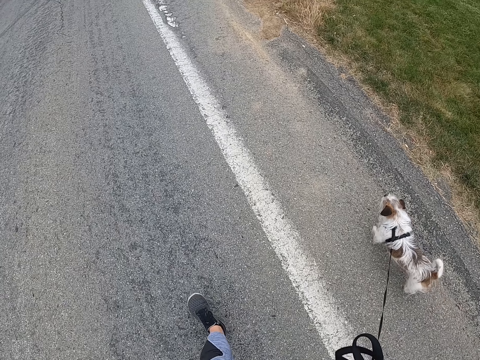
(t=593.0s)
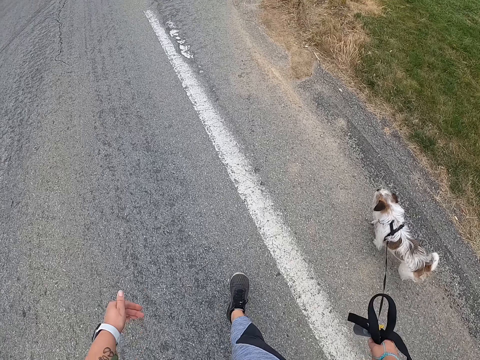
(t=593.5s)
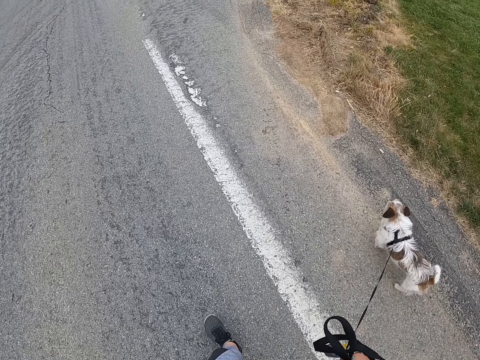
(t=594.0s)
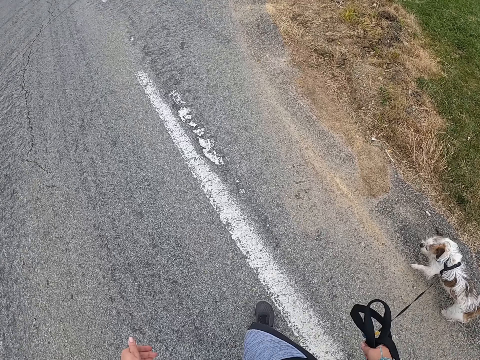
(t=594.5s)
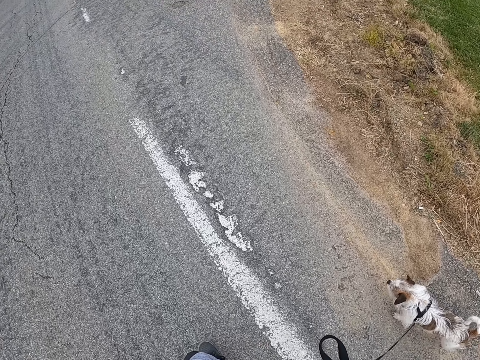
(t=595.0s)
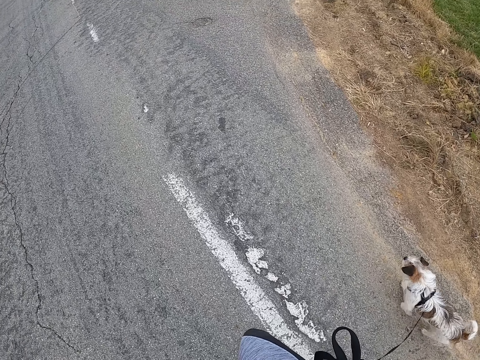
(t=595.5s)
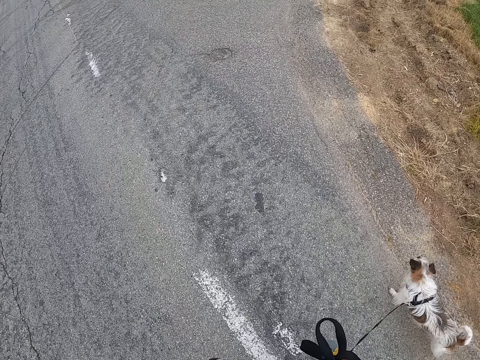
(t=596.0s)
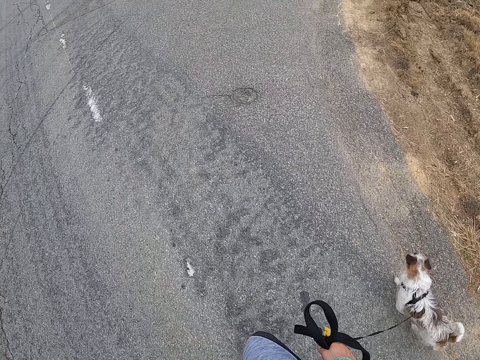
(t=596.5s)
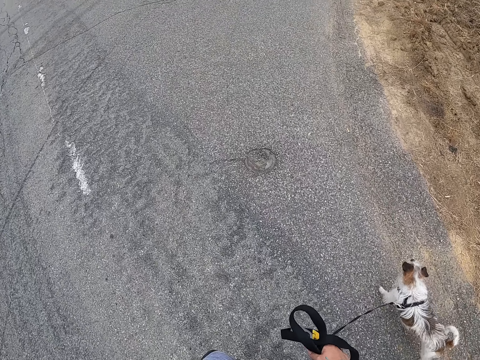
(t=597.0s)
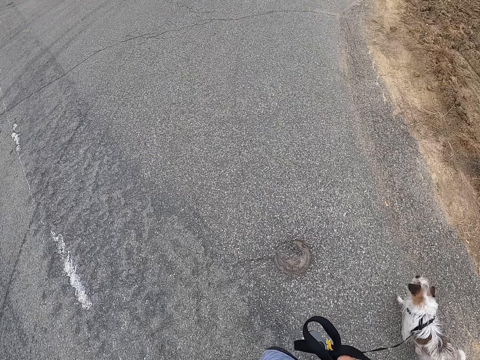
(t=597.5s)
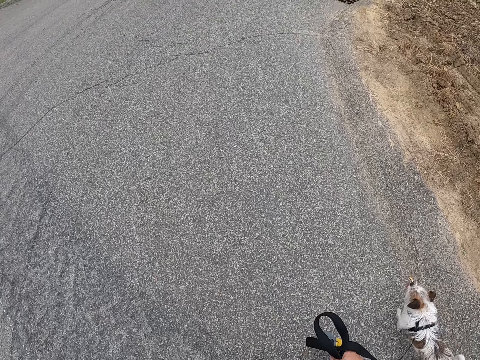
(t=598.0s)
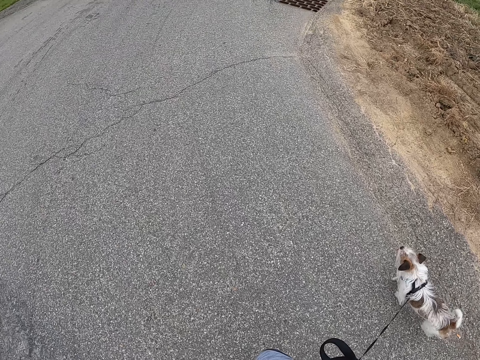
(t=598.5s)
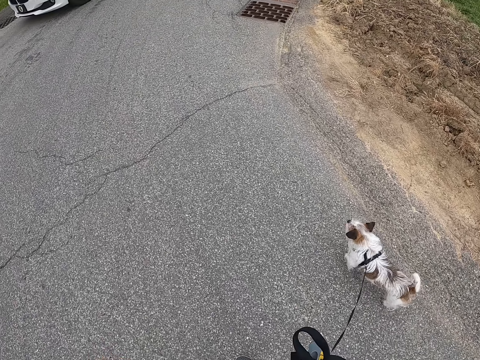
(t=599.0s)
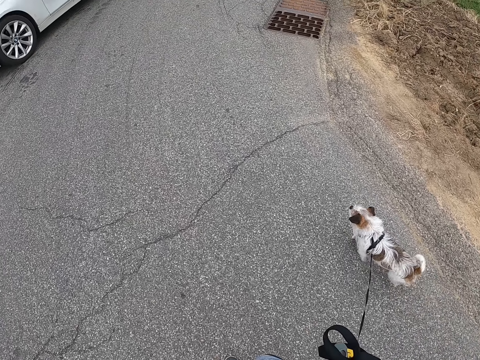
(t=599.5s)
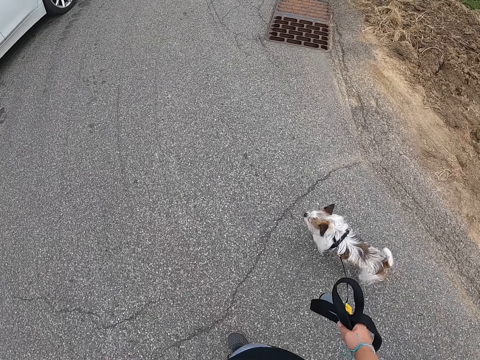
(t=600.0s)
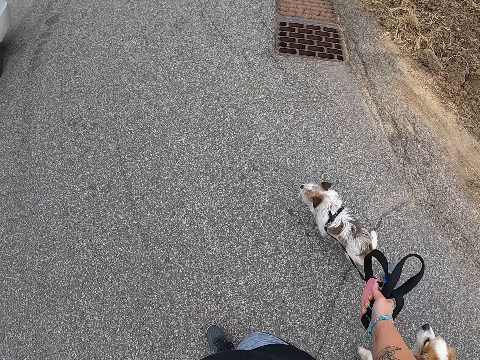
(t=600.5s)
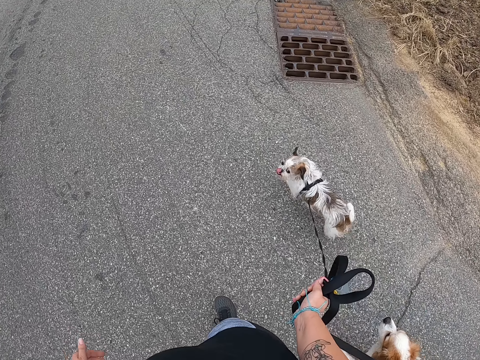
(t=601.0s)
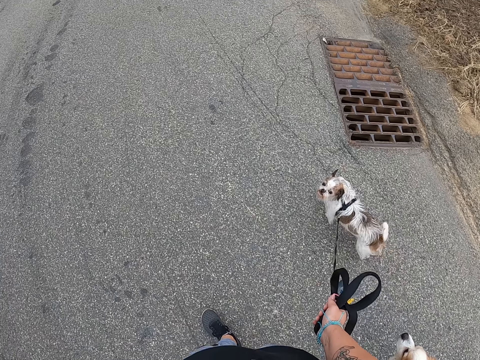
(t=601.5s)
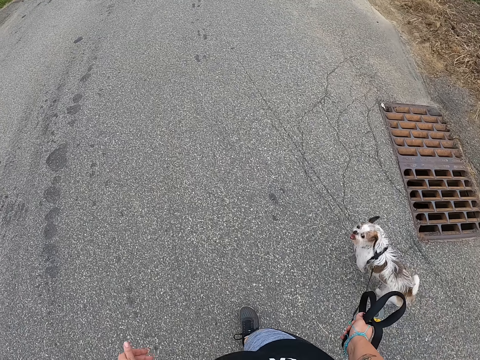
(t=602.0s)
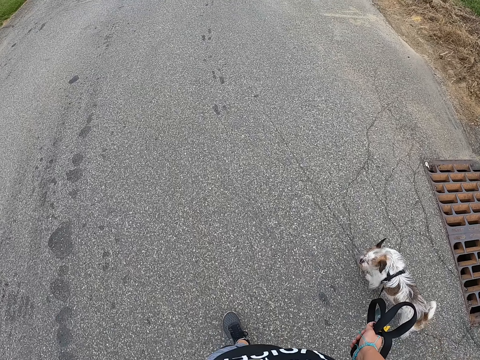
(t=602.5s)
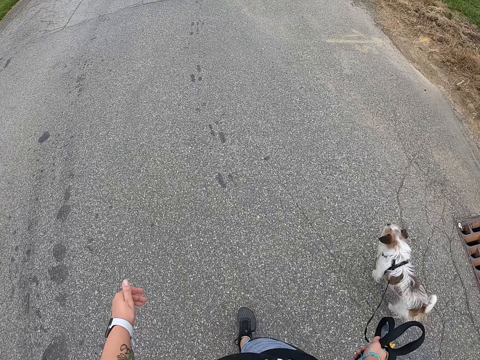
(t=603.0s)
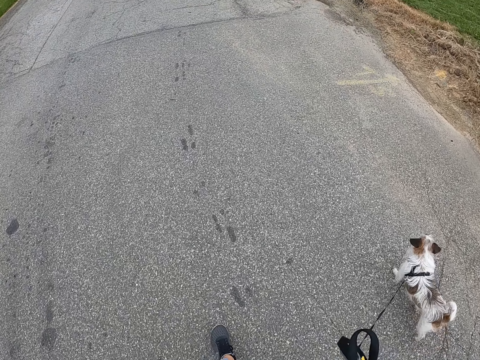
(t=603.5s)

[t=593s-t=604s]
A white car drives past the camera wearer. The camera wearer continues walking the dogs with the leash.

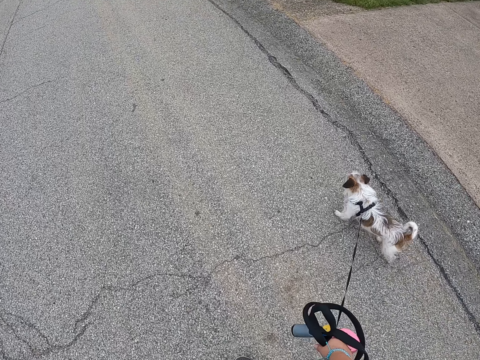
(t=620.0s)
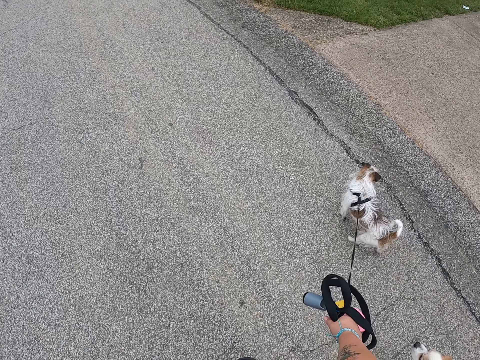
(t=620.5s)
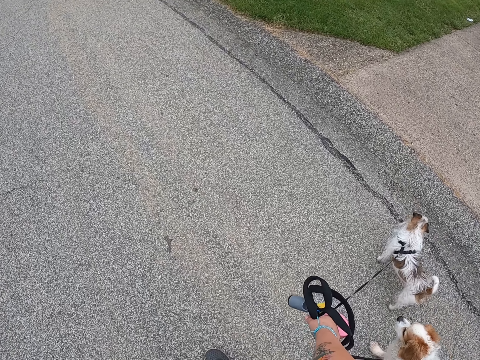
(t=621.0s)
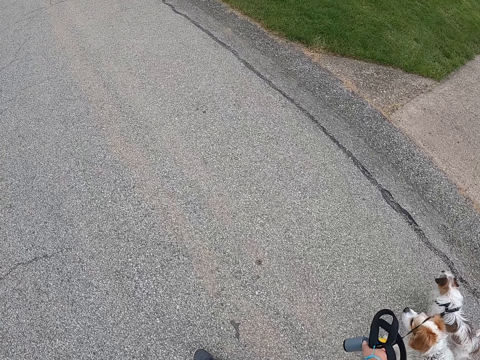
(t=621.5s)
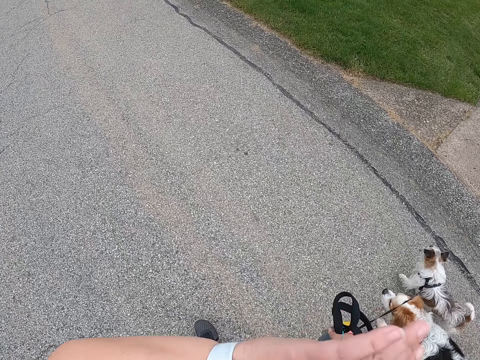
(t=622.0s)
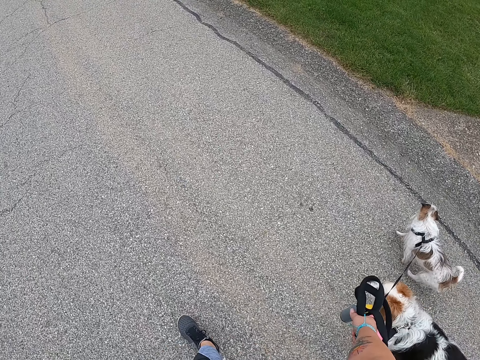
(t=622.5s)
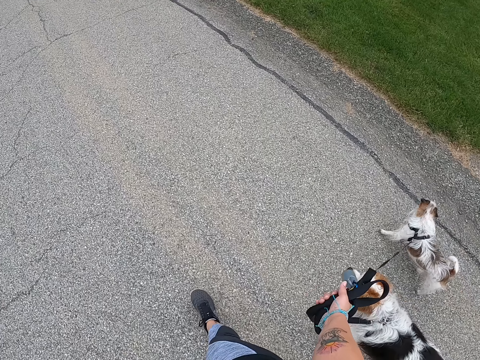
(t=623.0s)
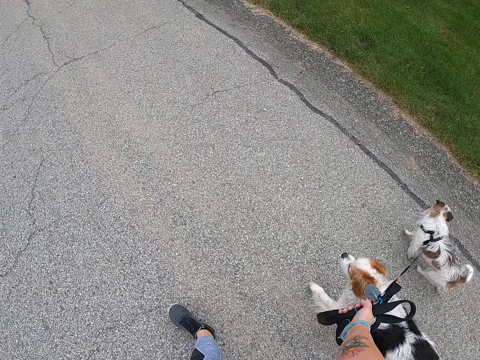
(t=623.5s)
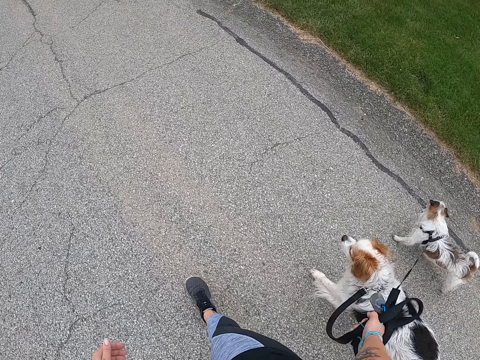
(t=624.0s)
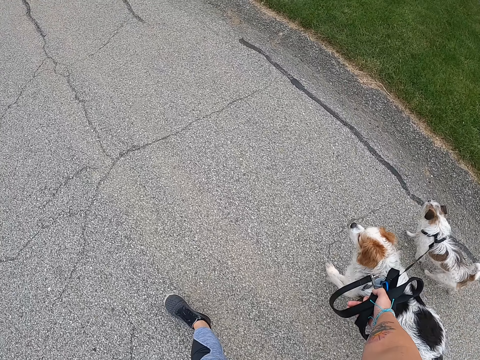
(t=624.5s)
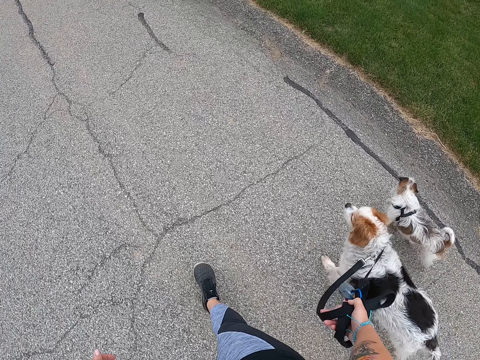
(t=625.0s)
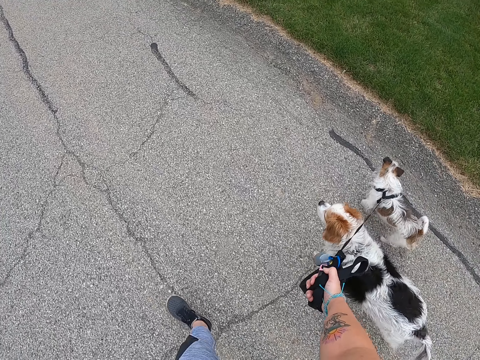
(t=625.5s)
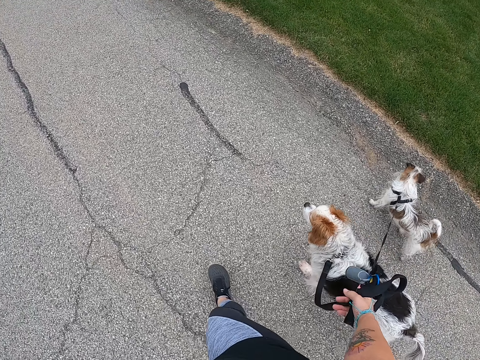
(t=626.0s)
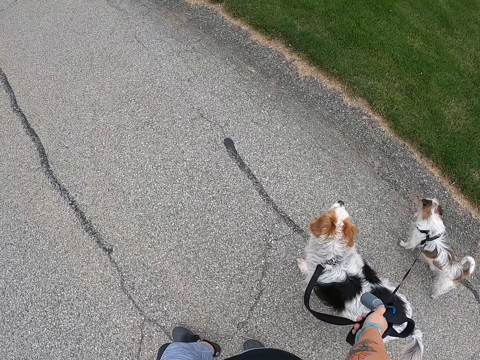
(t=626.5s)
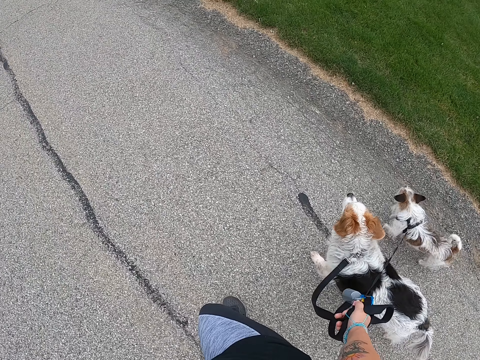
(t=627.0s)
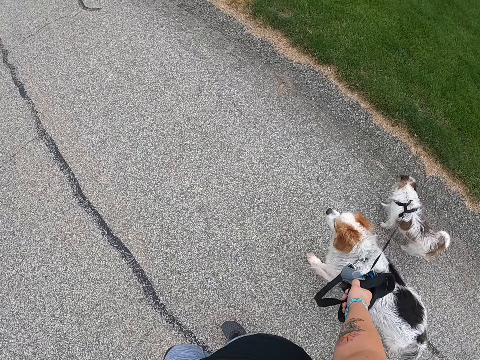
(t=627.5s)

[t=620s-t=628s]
The camera wearer lifts her left hand. She touches something with her left hand. She lowers her left hand. She walks the dogs.

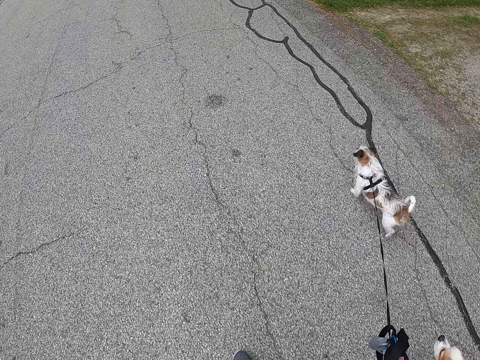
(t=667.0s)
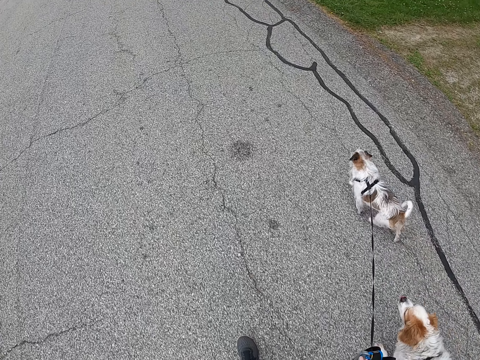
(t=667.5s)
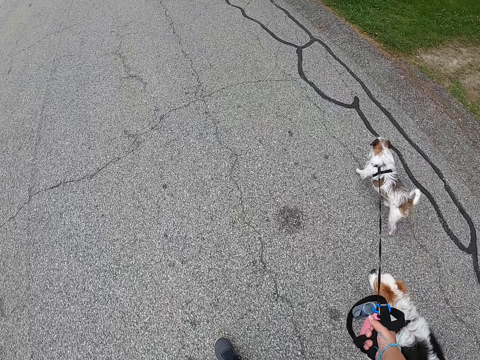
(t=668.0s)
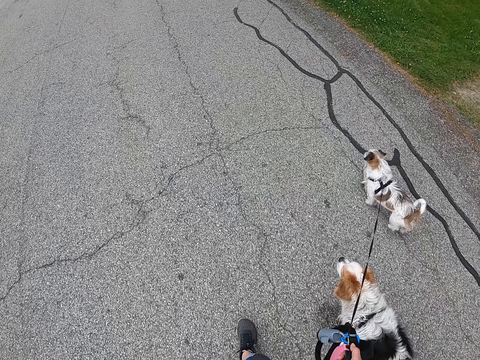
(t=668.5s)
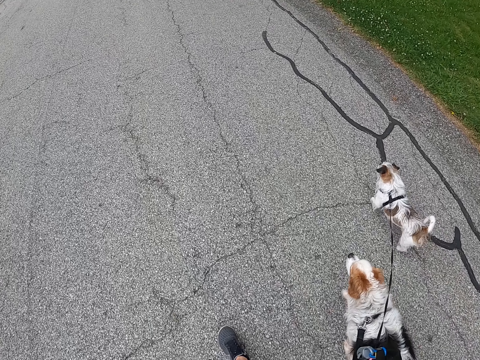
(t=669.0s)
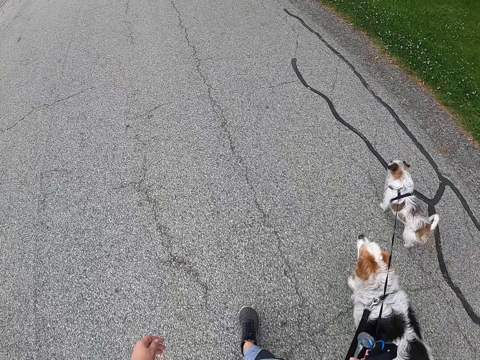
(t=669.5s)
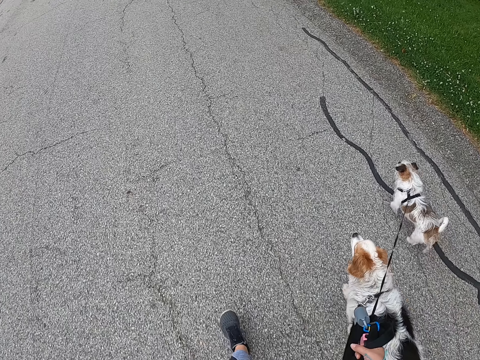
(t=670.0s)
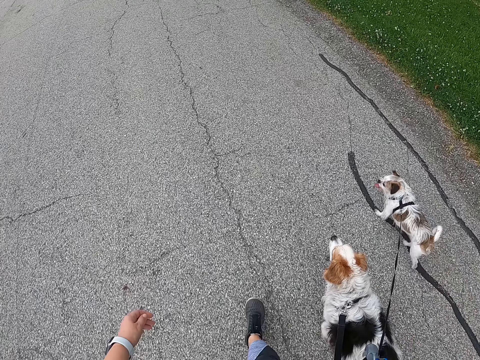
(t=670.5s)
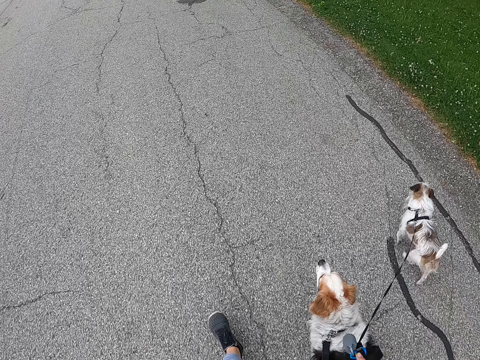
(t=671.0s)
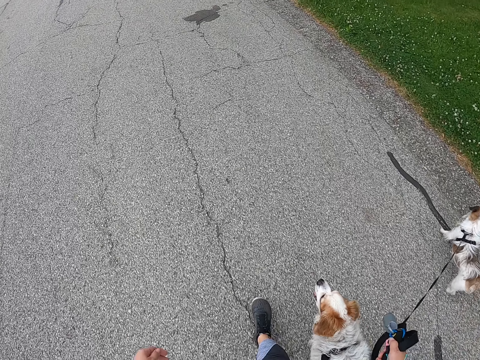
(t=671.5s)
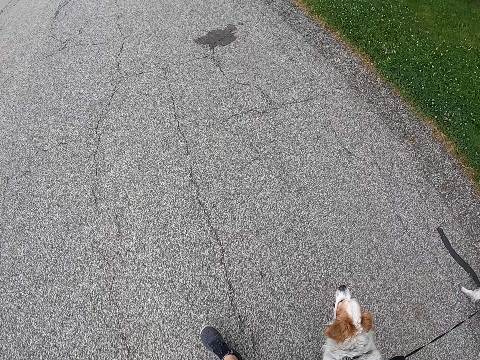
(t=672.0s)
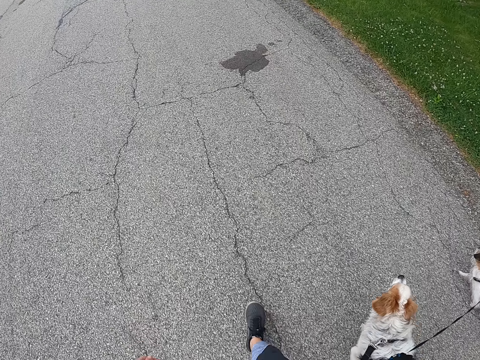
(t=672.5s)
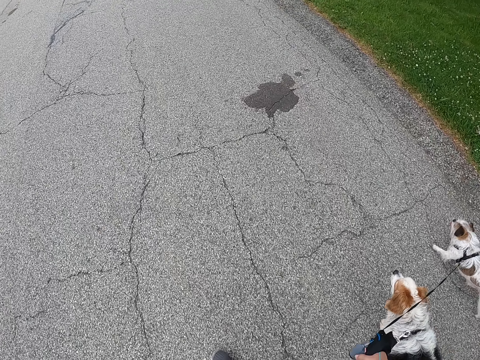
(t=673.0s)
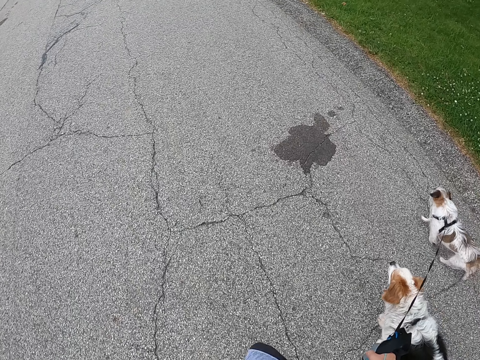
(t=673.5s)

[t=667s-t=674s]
The camera wearer pulls a leash with her right hand. She walks the dogs.
